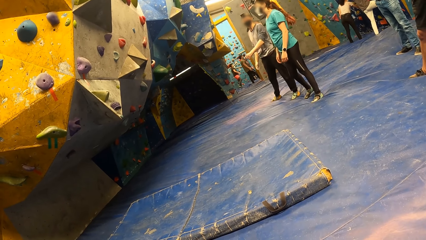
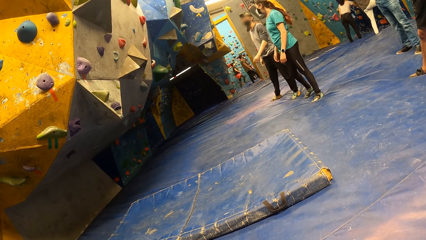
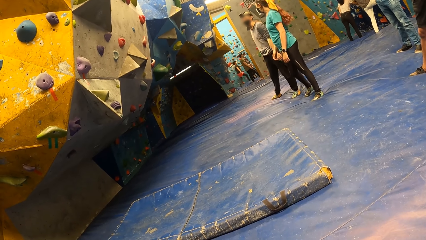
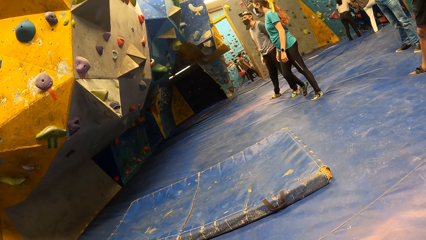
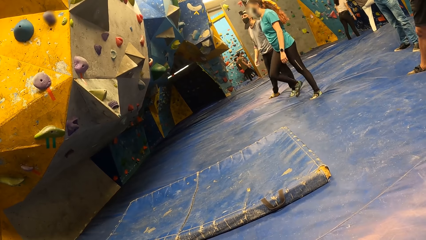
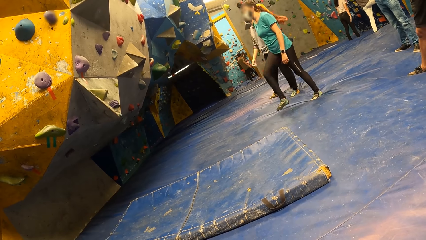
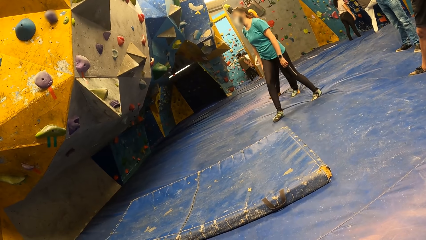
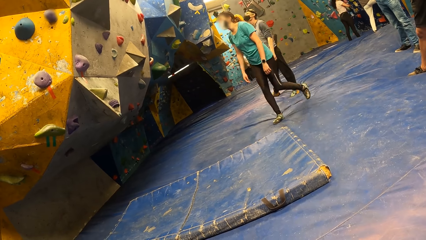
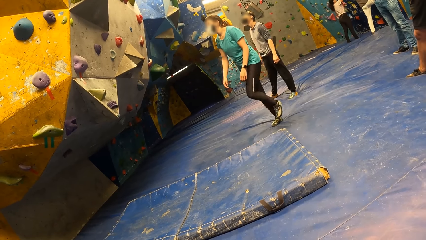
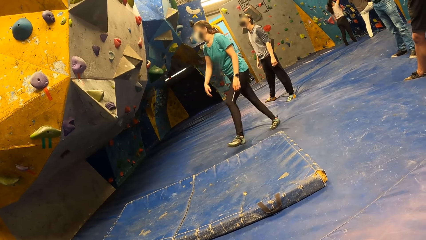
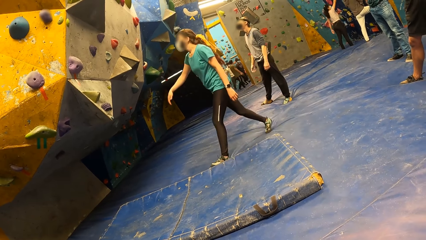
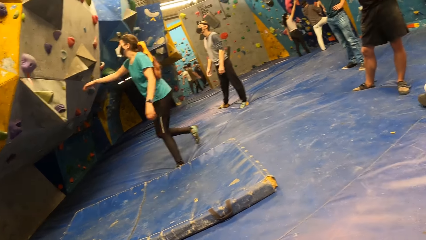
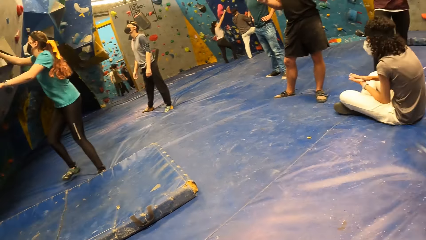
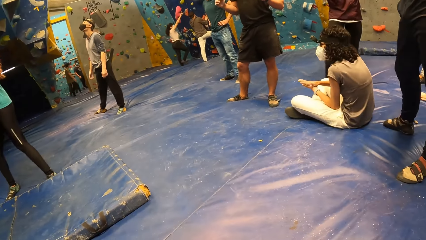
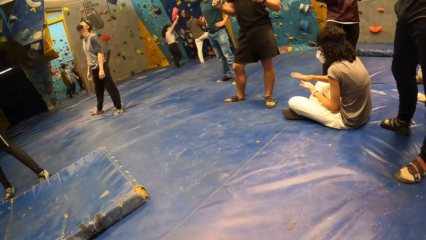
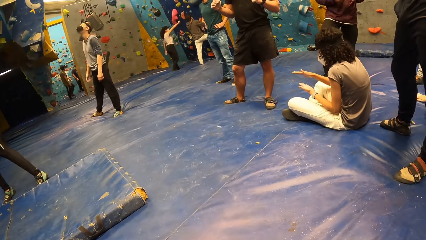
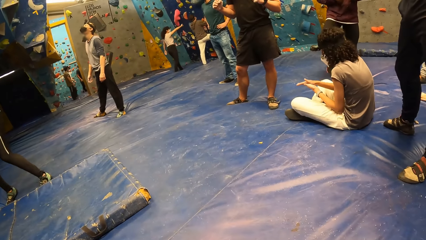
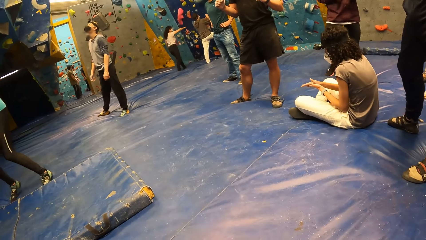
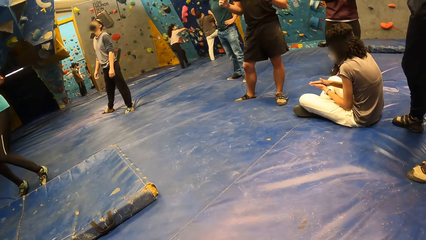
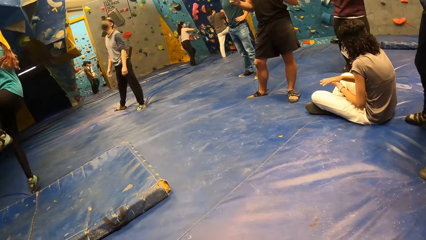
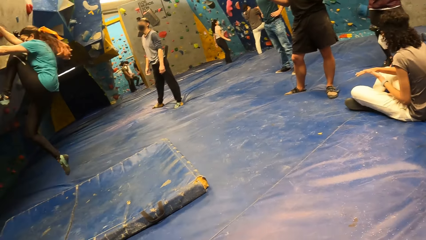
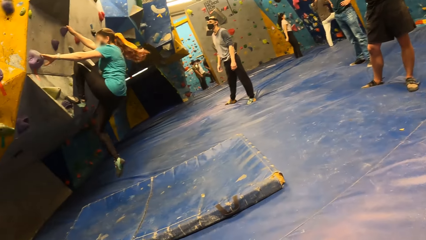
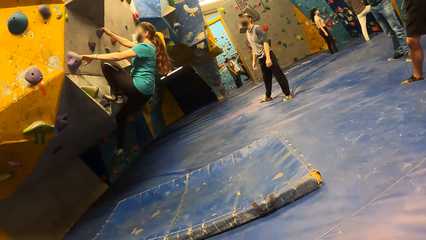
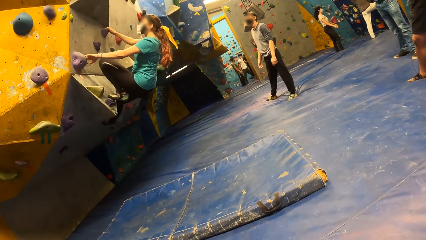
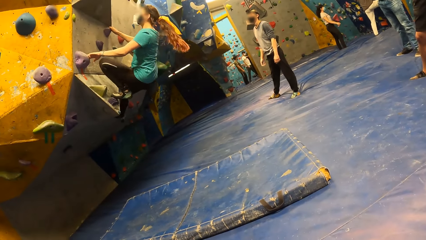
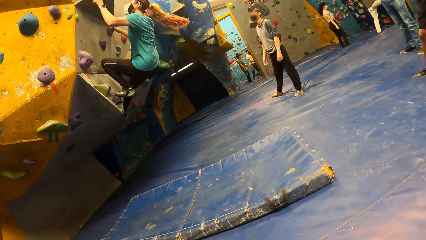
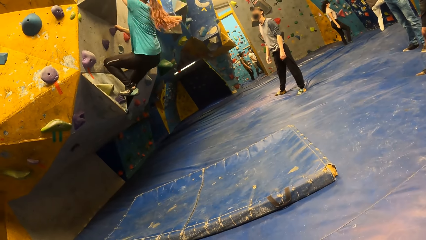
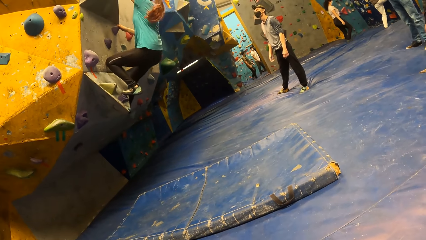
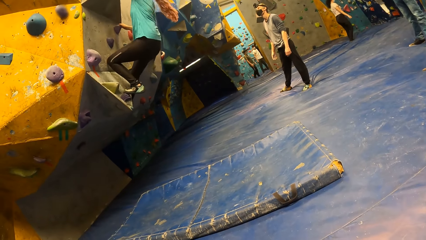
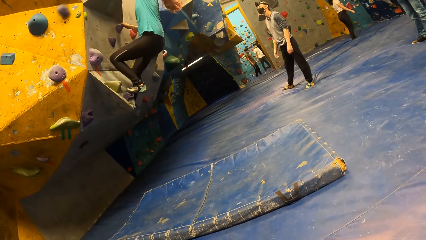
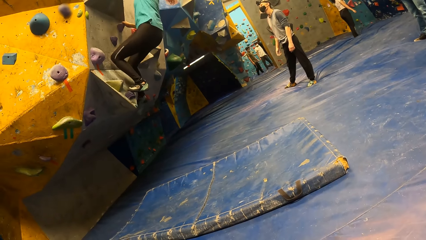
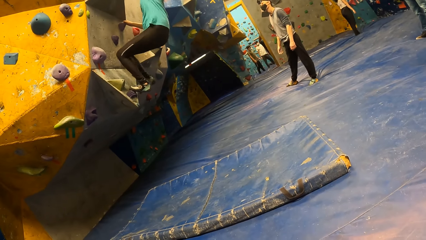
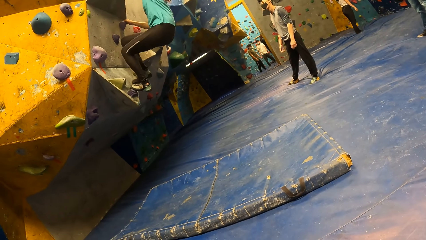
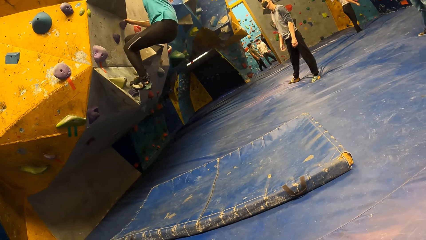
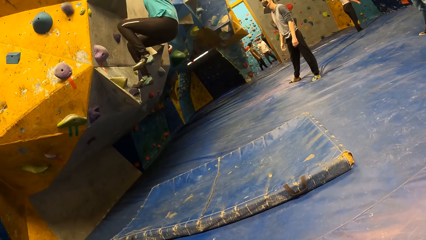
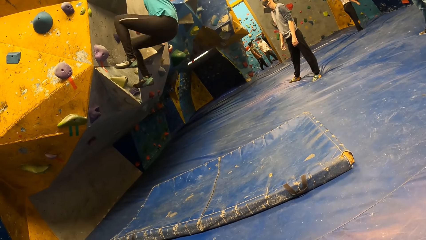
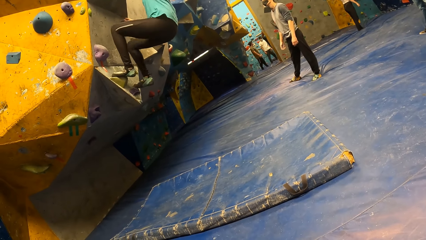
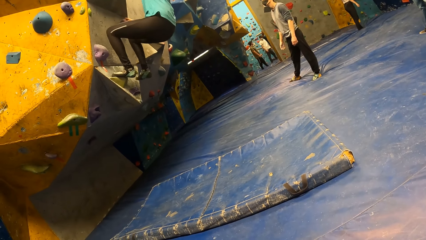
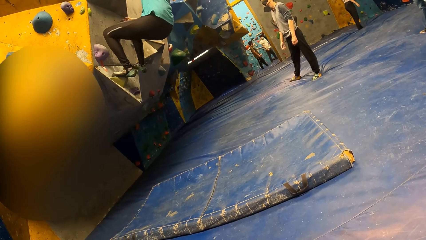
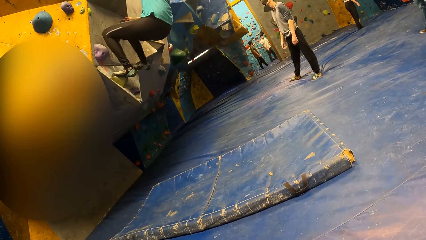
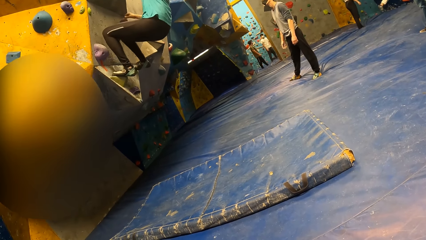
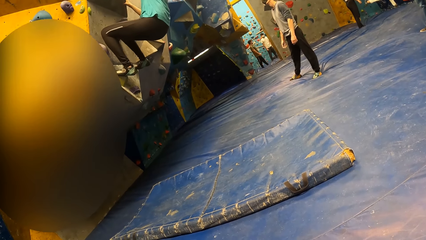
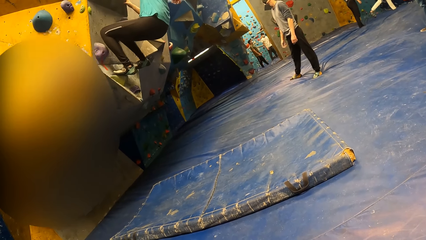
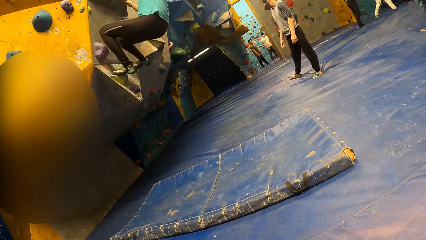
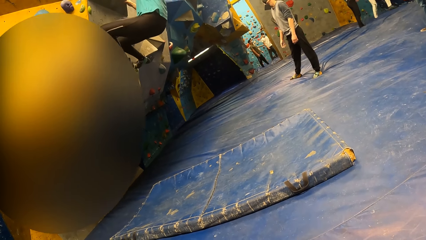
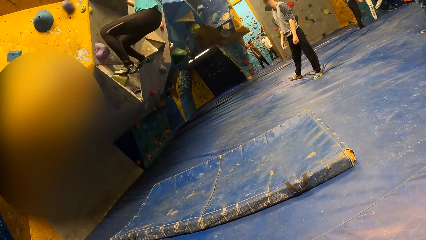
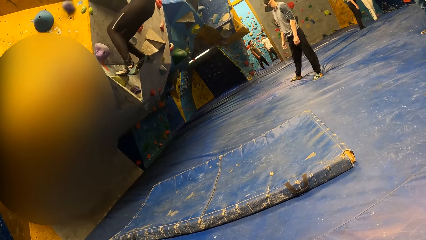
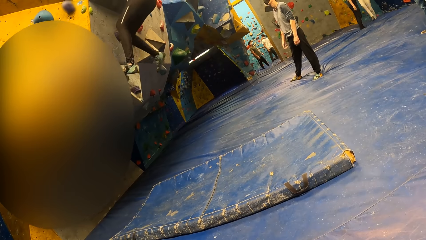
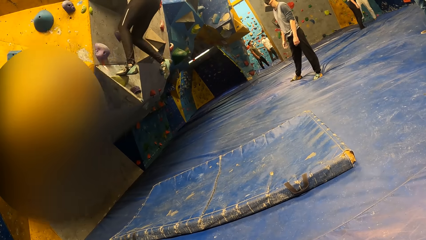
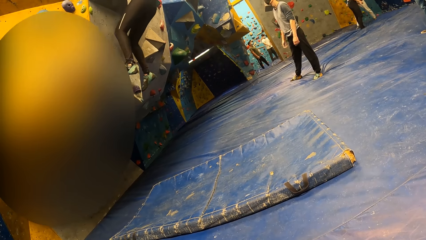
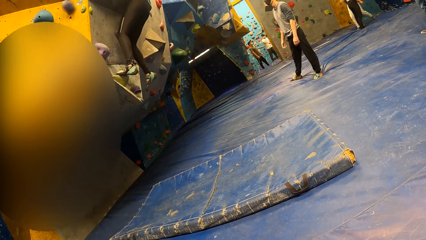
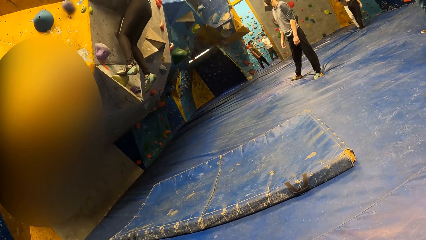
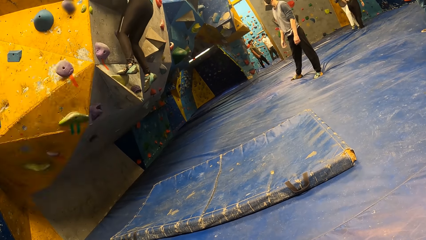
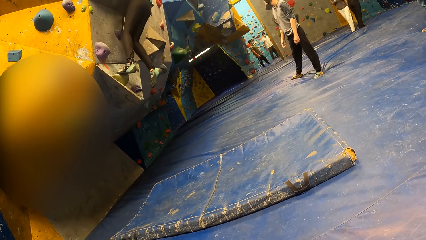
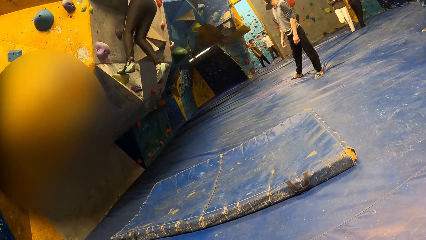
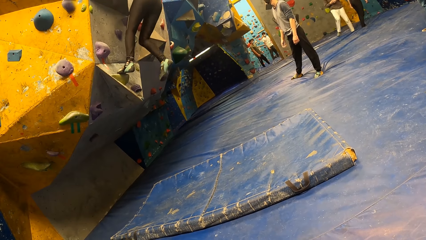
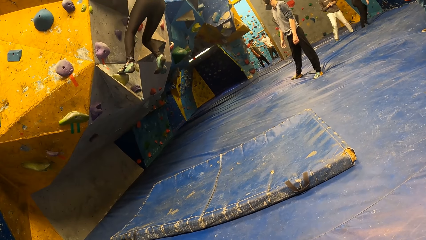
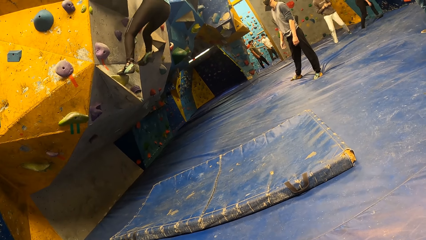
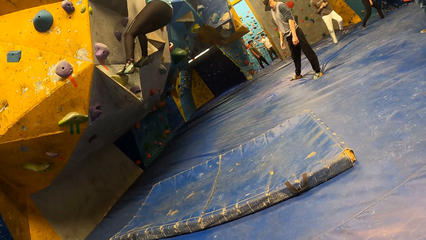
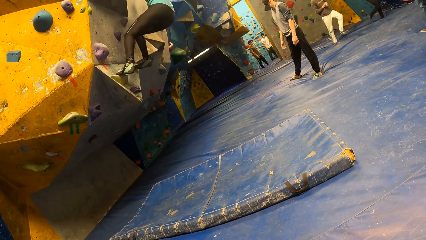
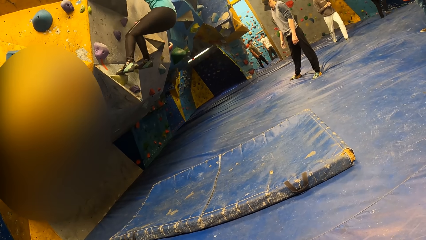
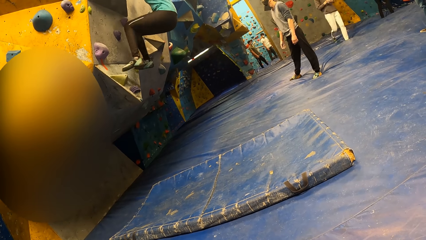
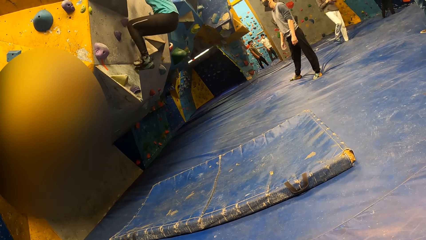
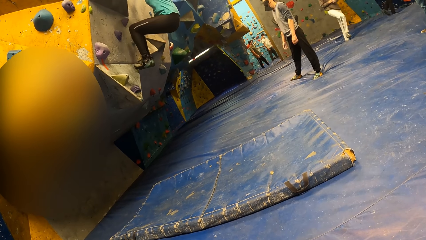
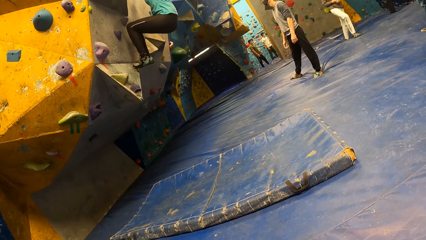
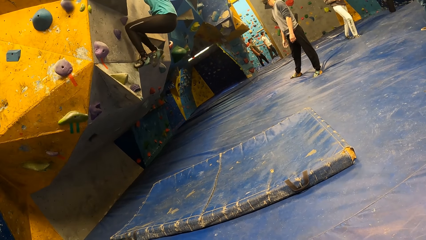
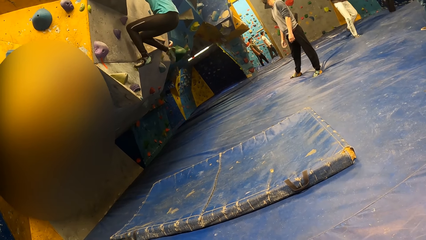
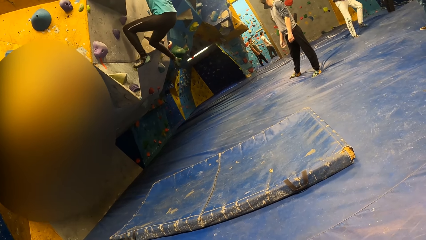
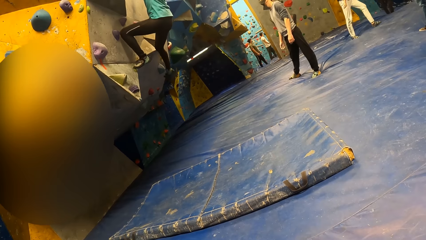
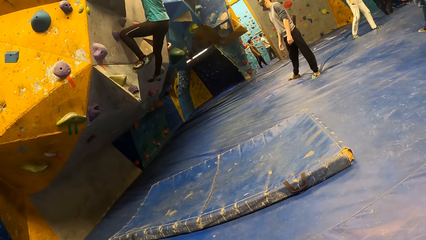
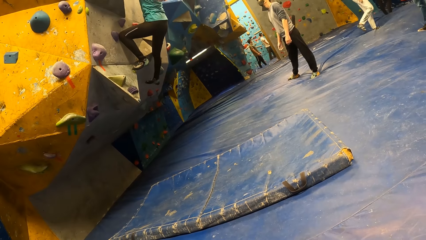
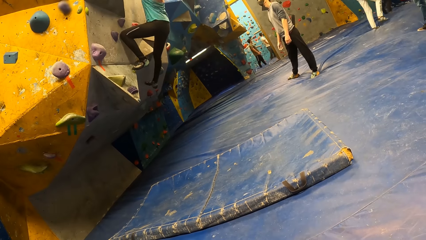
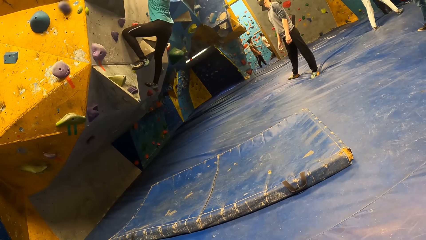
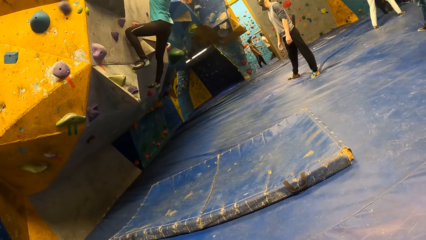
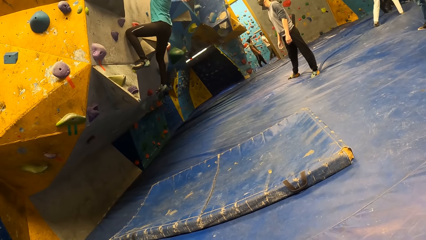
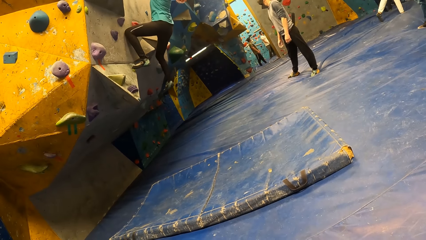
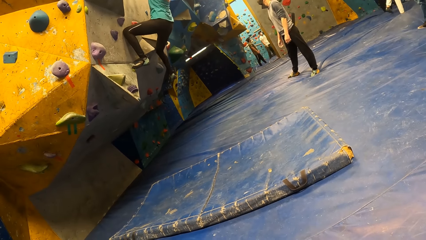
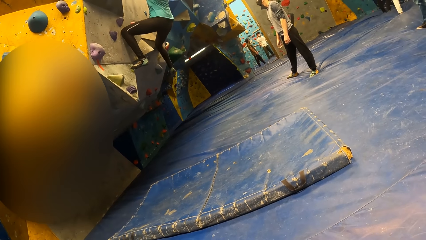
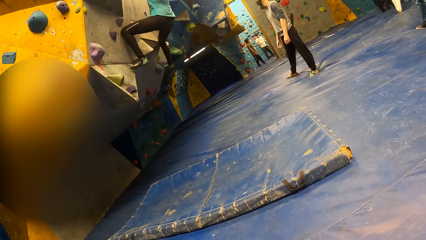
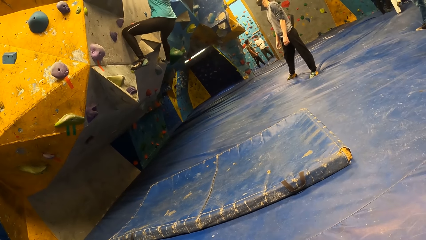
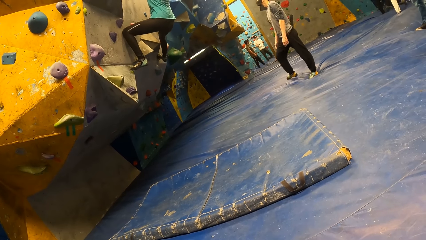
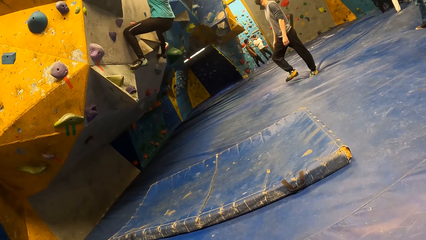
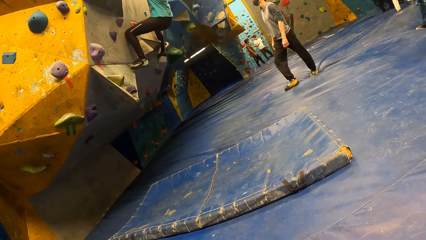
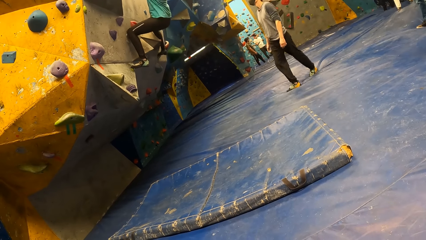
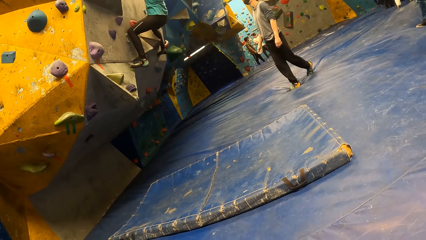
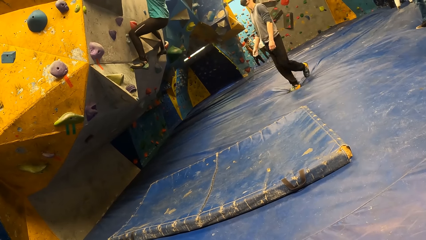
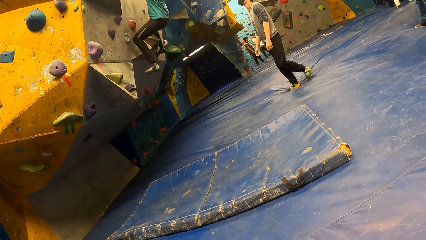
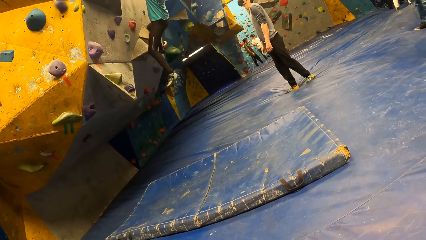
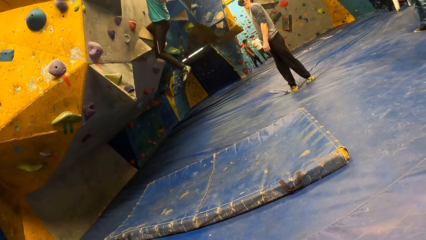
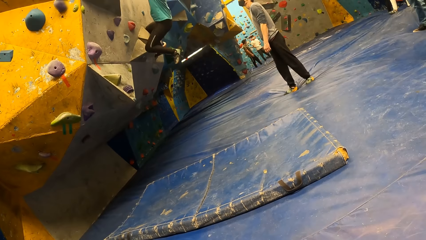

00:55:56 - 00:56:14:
A person touches the bouldering wall. The person climbs the bouldering wall.
